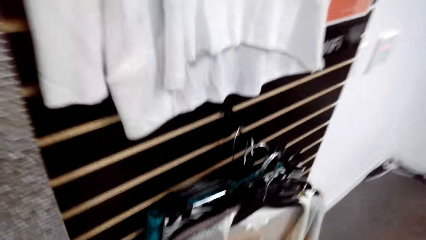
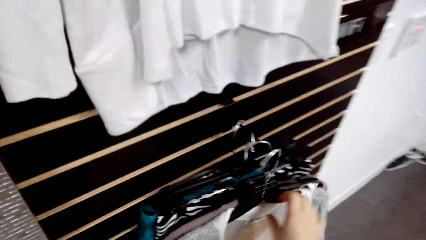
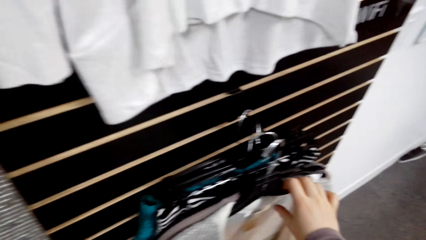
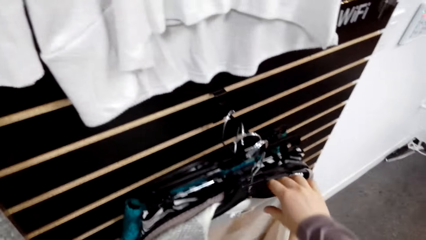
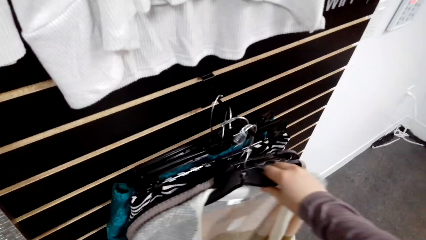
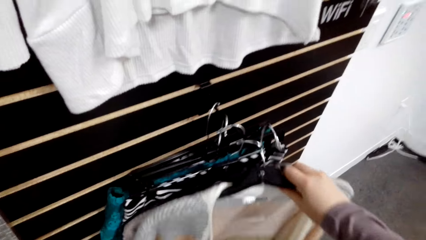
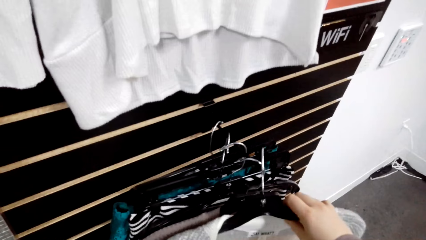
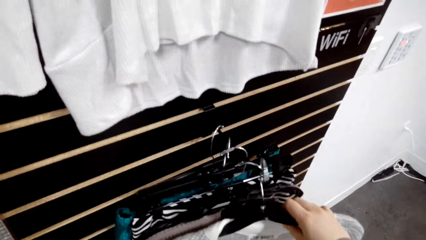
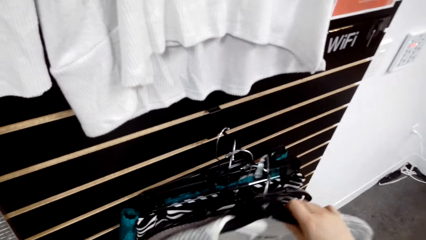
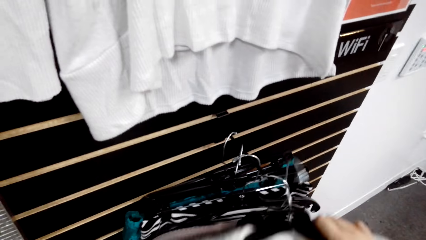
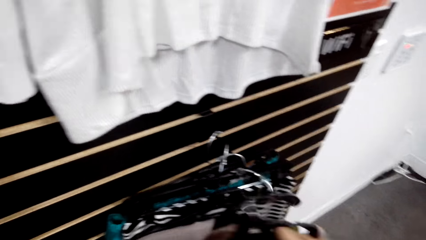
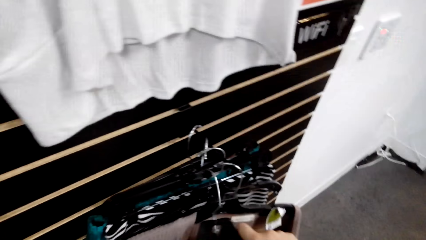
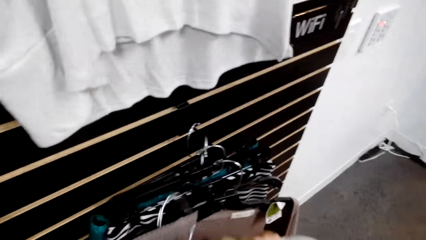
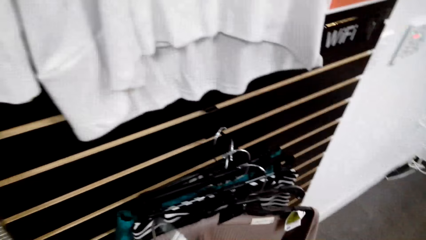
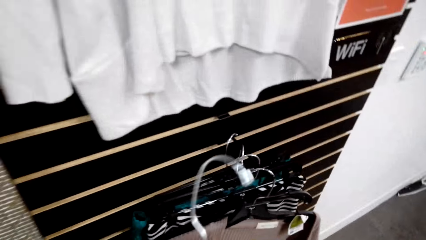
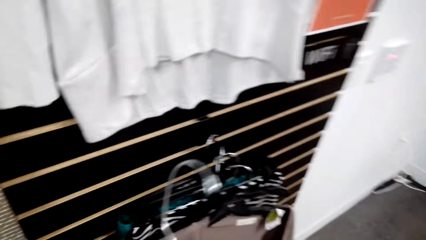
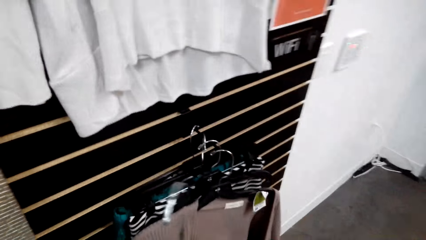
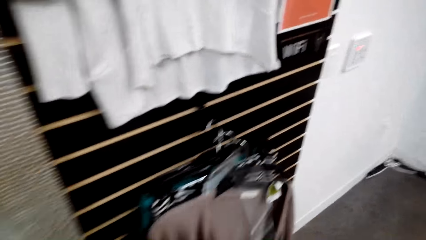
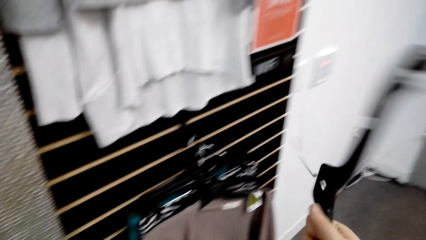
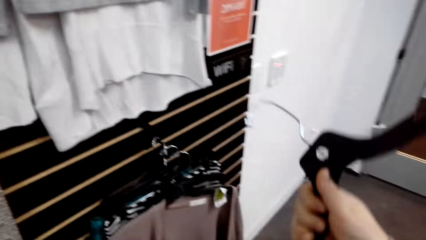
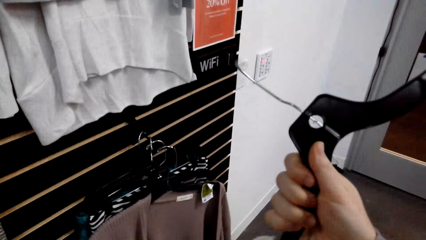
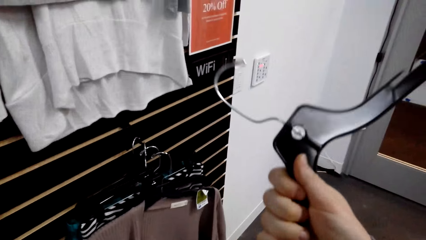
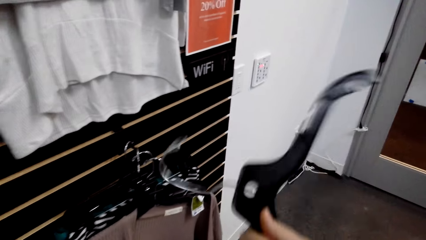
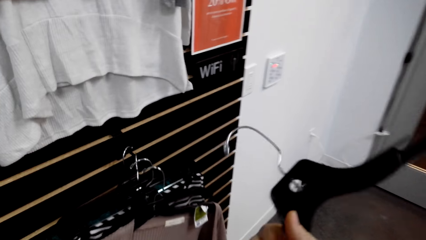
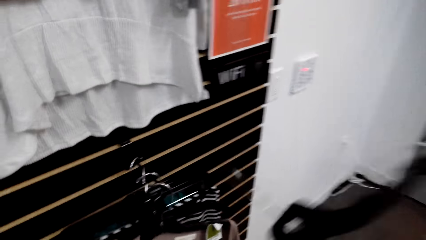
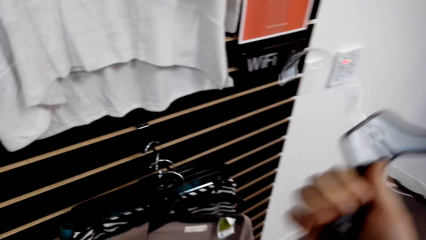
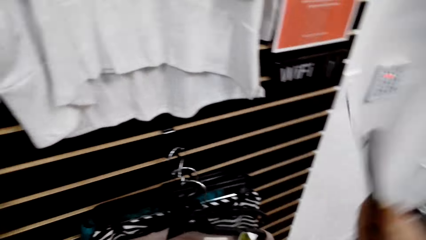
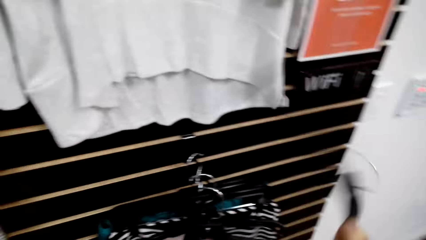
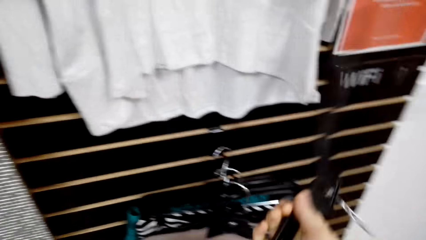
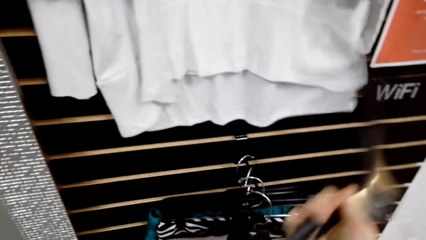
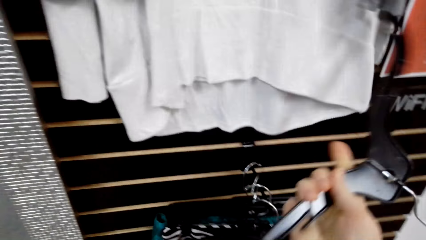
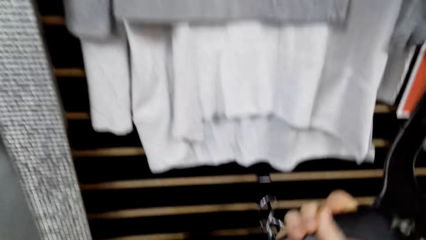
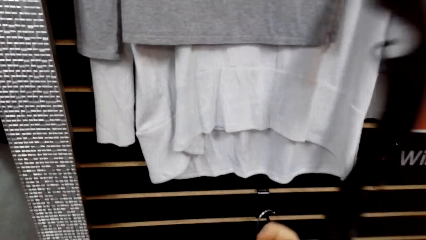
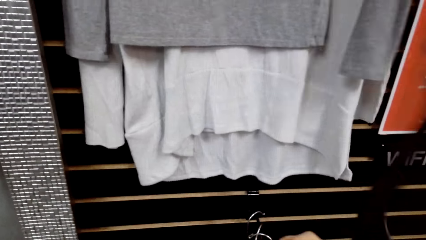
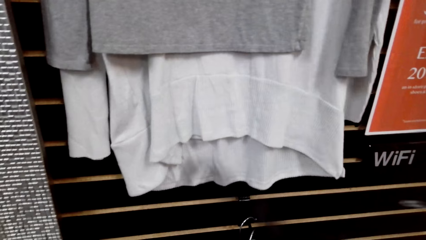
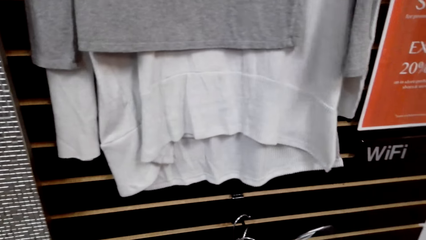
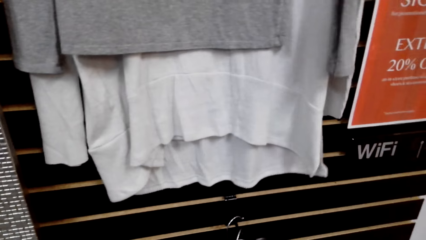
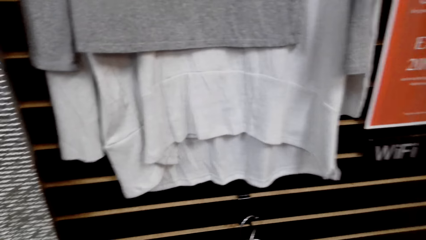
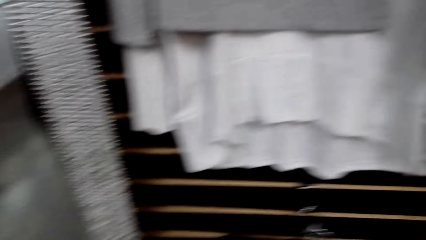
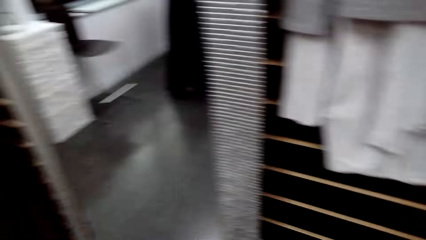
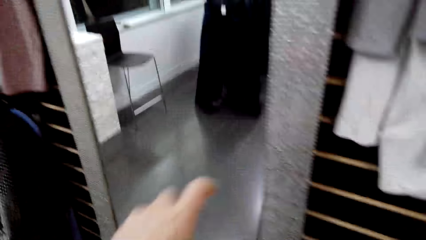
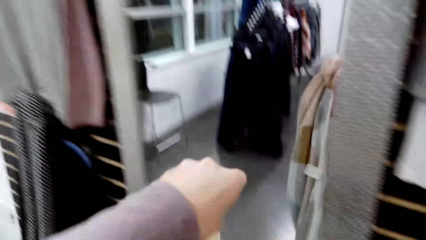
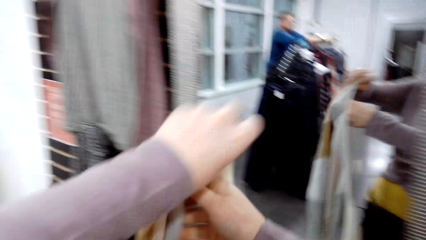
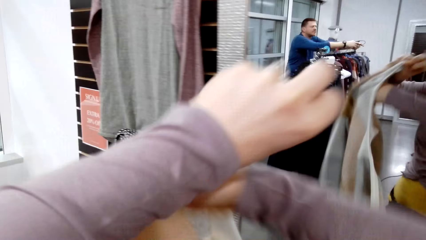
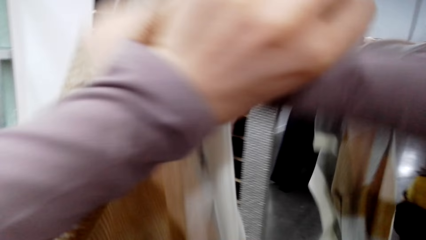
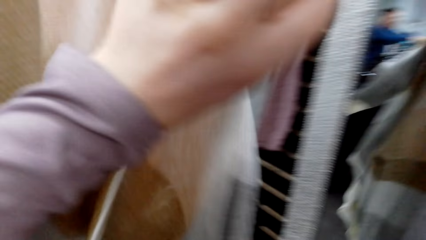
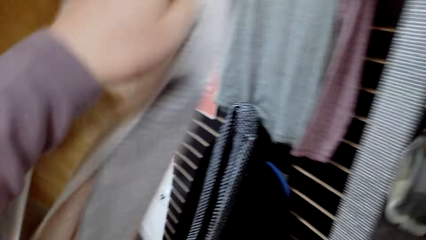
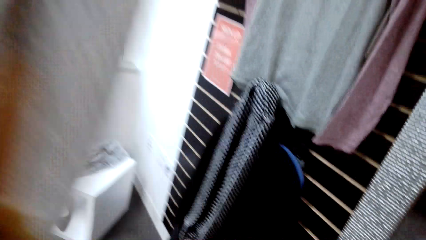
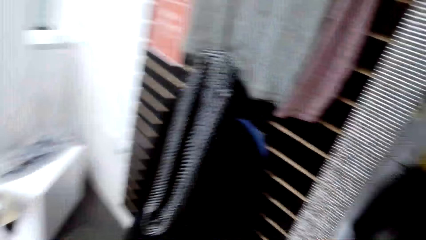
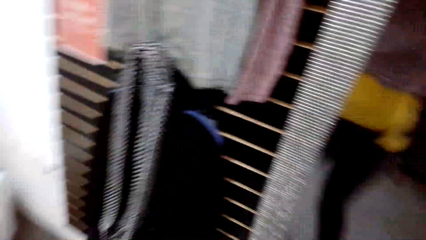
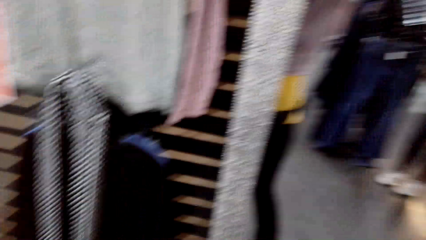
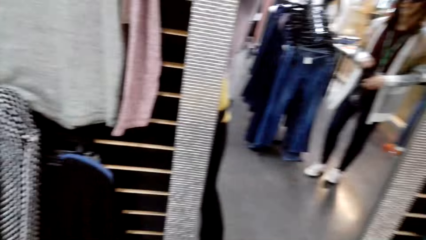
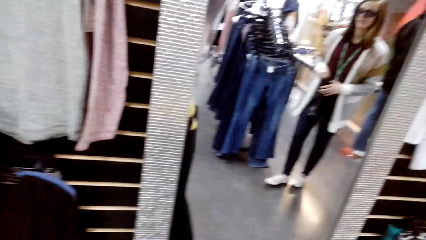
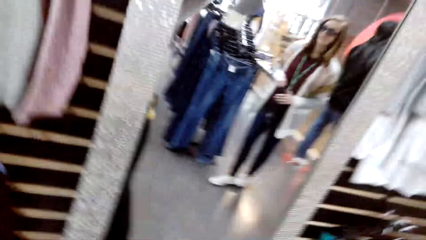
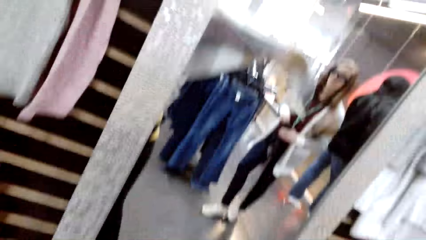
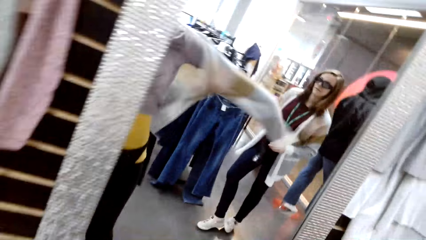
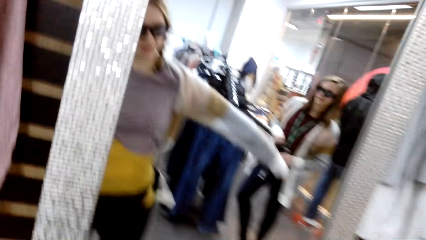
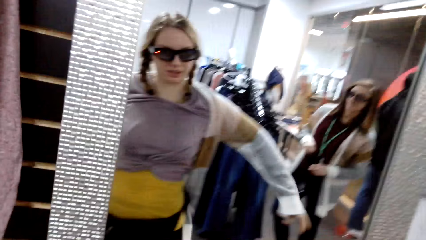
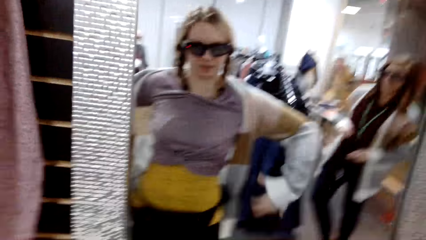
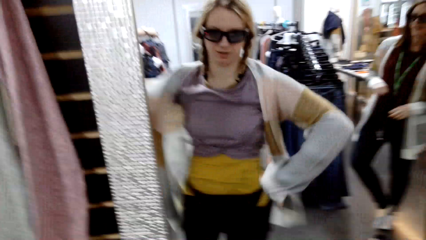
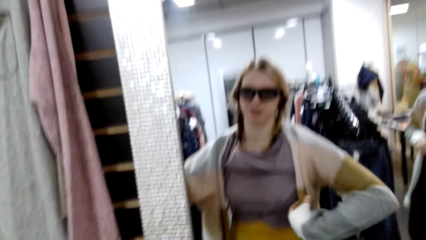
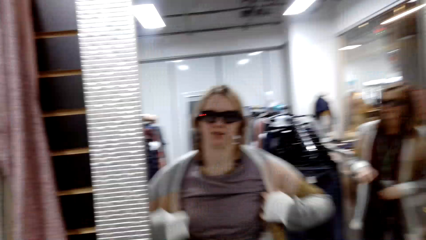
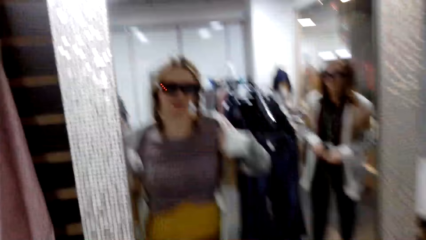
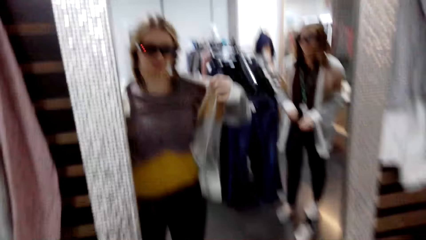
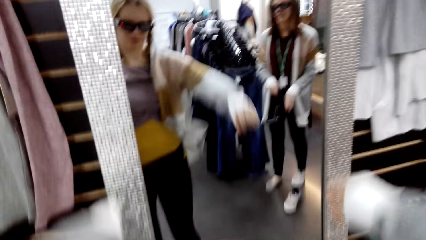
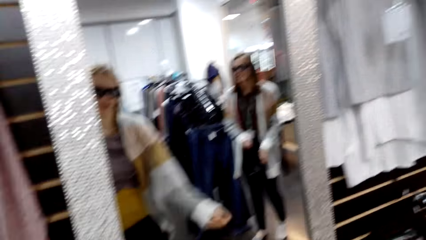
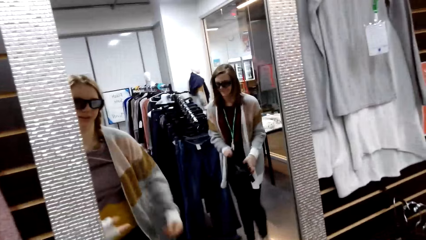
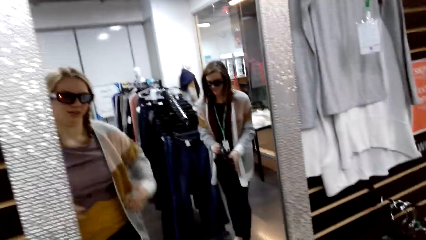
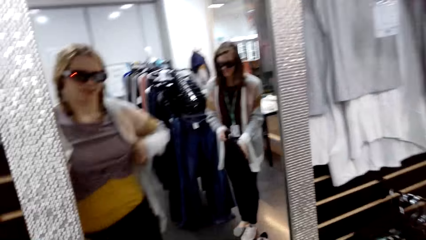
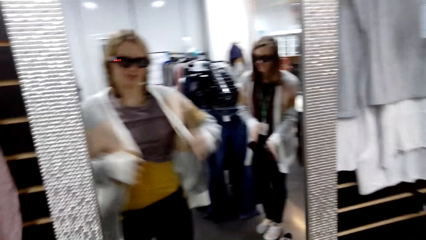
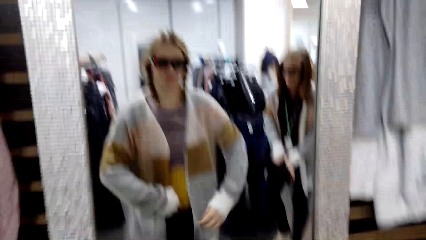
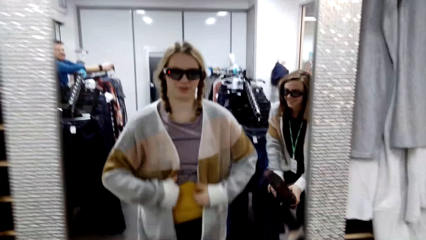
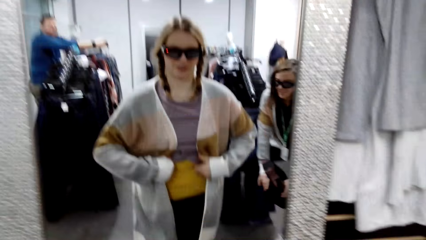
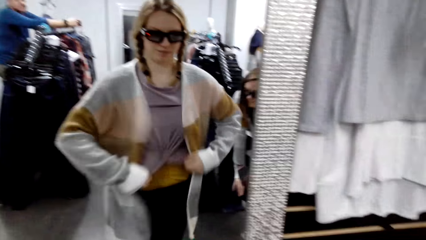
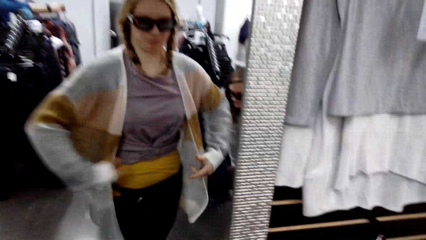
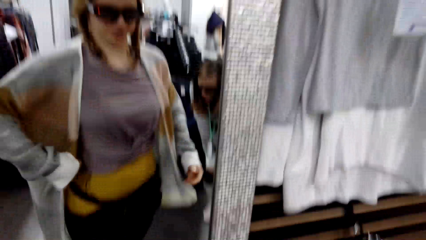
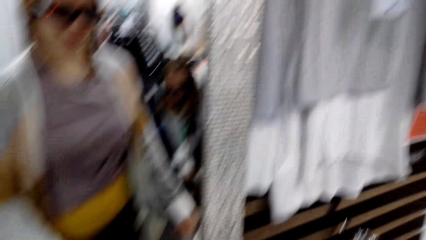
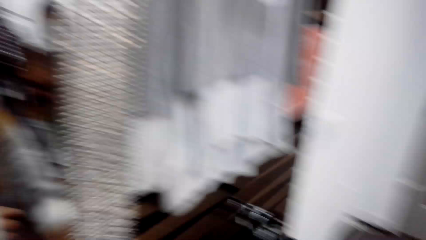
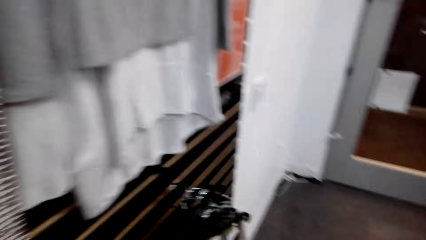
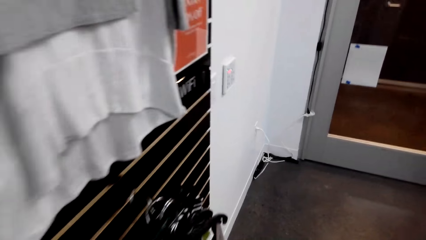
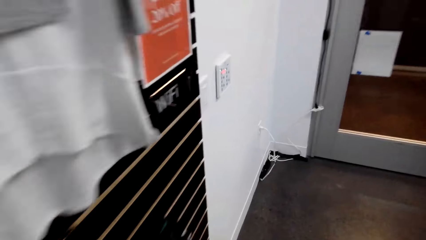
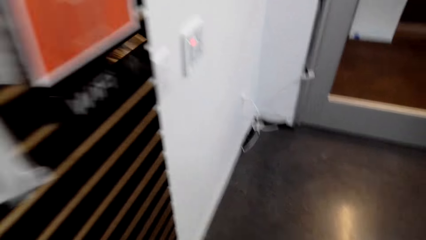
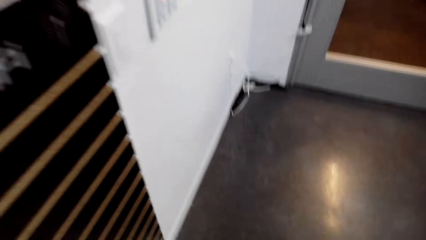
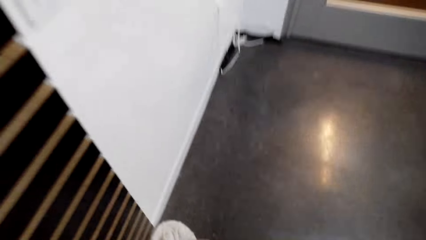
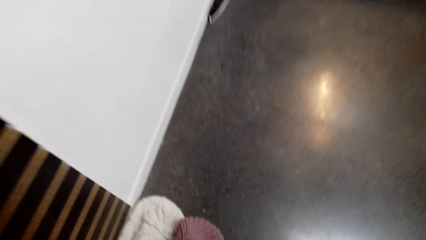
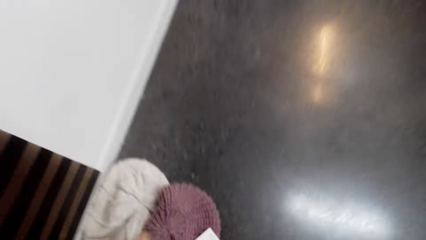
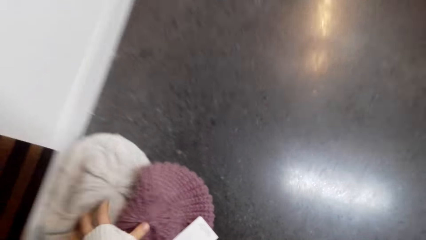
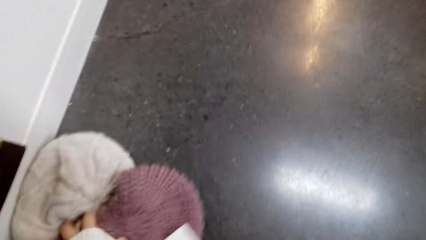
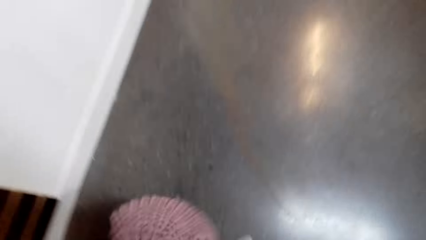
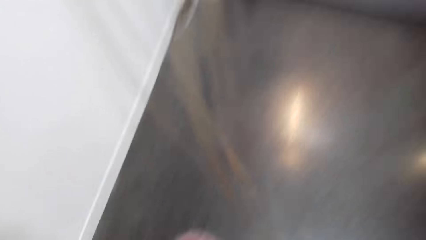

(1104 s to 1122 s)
The camera wearer picks the sweater from the clothes rack. They wear the cloth. They remove the hanger from the sweater. They wear the sweater. They talk. They take a hat. They walk towards the clothes rack.
